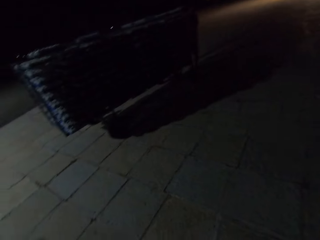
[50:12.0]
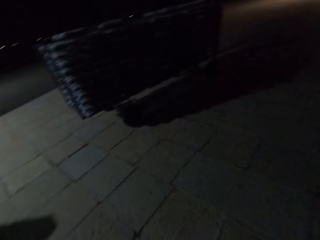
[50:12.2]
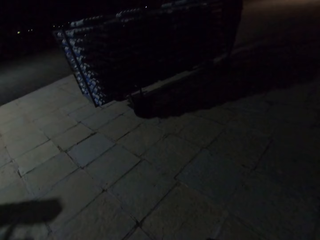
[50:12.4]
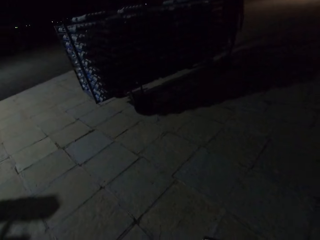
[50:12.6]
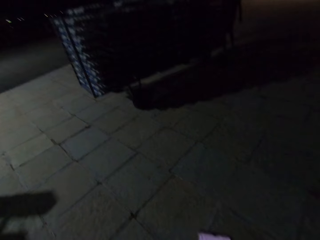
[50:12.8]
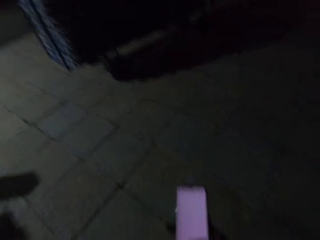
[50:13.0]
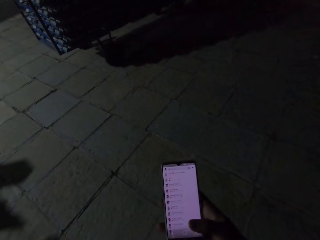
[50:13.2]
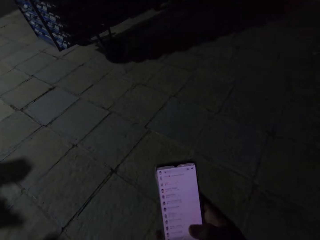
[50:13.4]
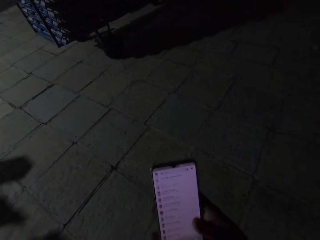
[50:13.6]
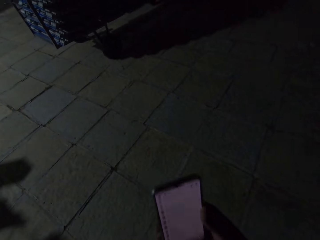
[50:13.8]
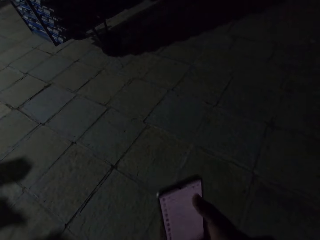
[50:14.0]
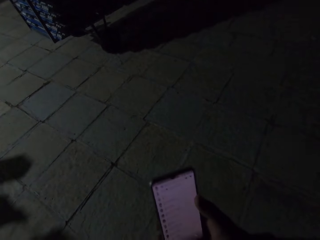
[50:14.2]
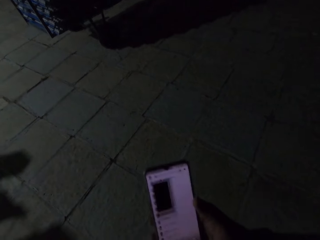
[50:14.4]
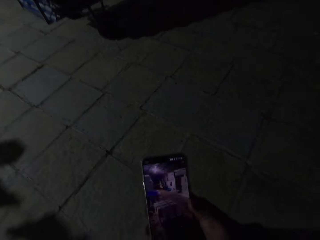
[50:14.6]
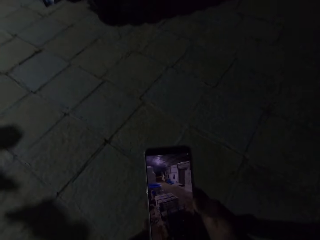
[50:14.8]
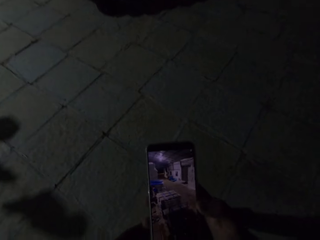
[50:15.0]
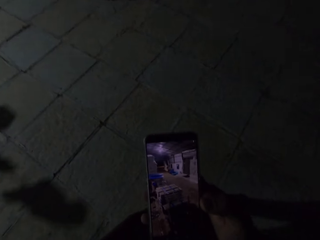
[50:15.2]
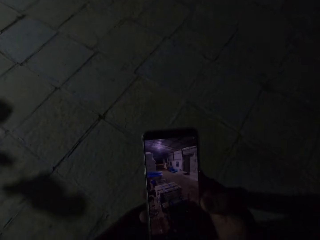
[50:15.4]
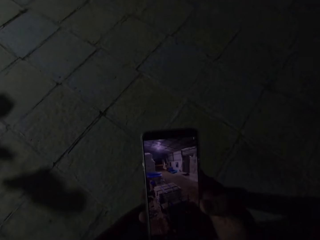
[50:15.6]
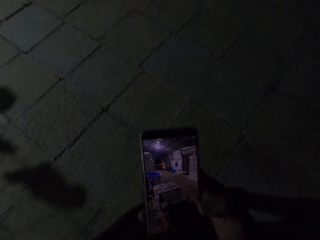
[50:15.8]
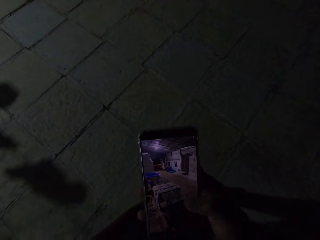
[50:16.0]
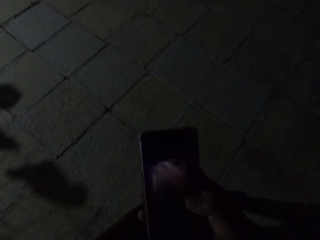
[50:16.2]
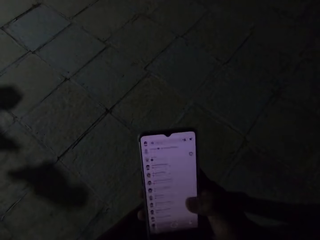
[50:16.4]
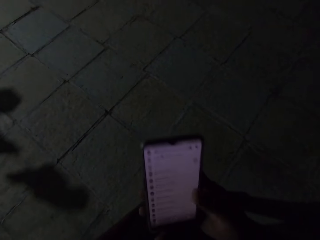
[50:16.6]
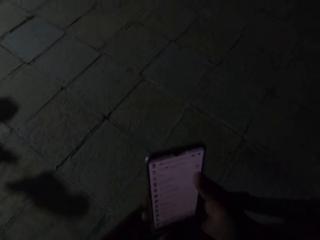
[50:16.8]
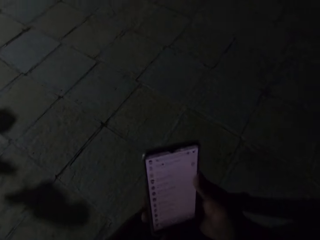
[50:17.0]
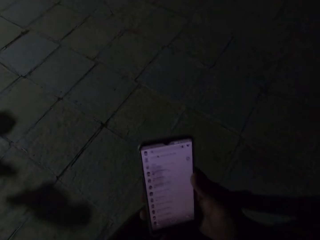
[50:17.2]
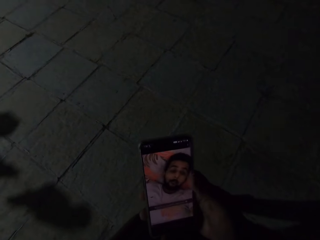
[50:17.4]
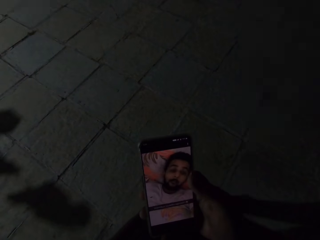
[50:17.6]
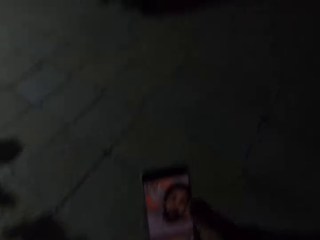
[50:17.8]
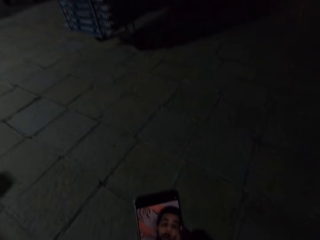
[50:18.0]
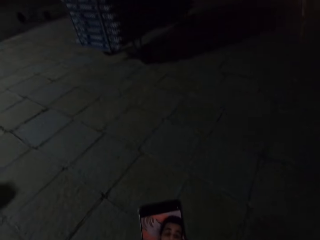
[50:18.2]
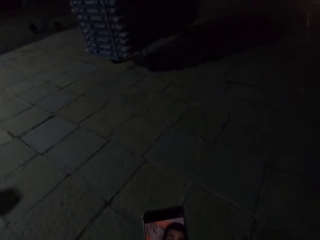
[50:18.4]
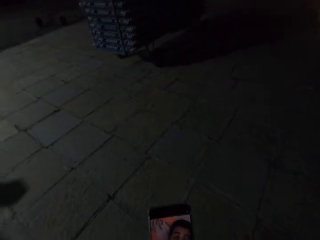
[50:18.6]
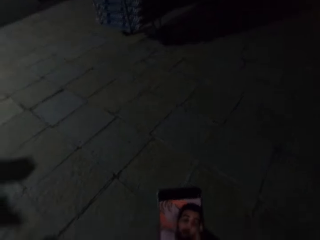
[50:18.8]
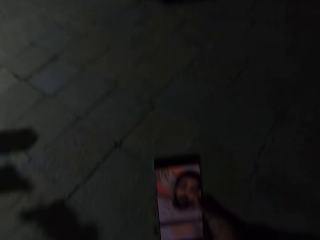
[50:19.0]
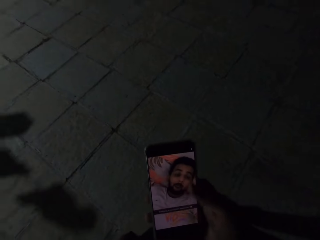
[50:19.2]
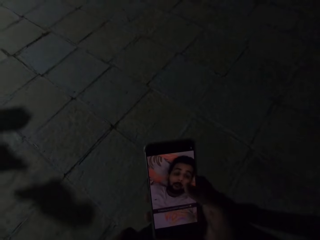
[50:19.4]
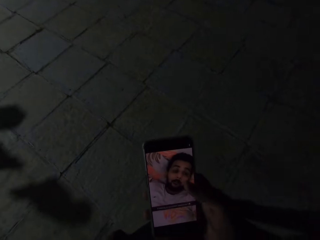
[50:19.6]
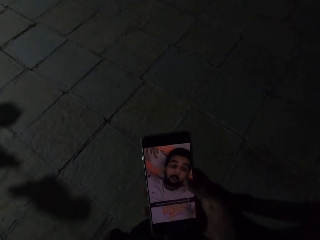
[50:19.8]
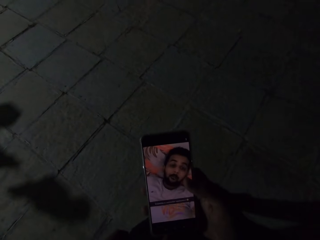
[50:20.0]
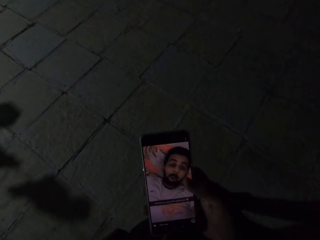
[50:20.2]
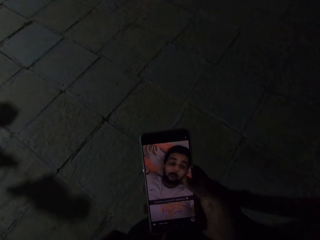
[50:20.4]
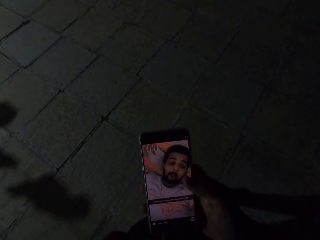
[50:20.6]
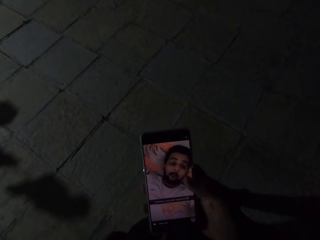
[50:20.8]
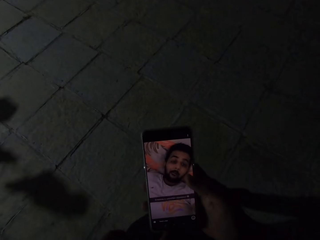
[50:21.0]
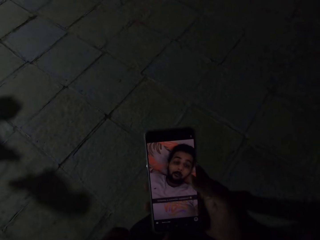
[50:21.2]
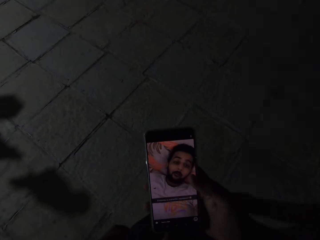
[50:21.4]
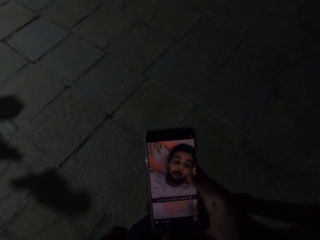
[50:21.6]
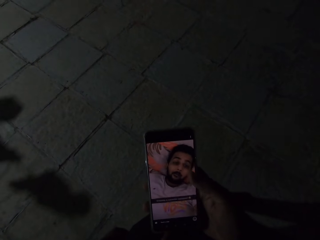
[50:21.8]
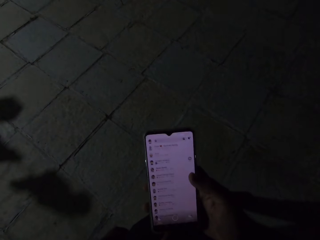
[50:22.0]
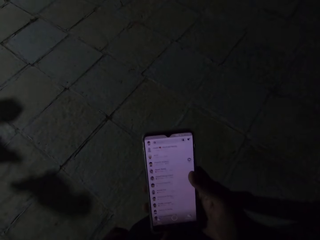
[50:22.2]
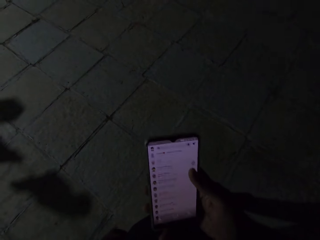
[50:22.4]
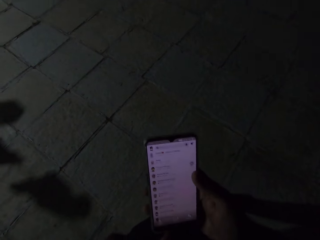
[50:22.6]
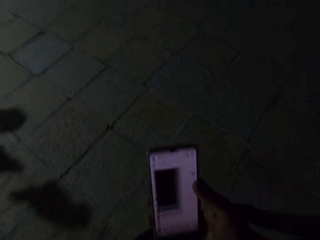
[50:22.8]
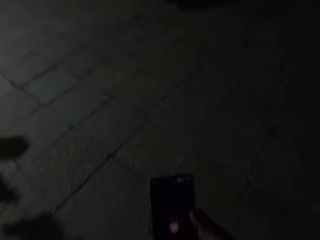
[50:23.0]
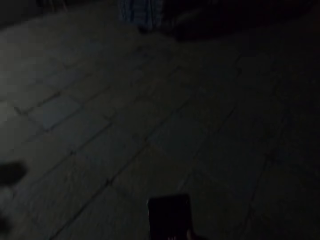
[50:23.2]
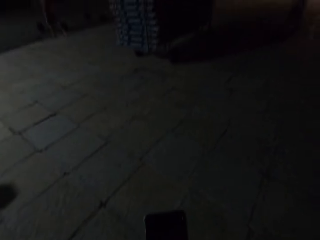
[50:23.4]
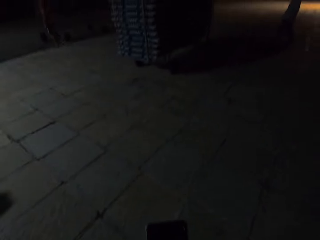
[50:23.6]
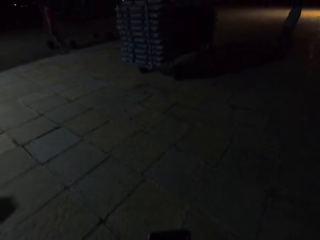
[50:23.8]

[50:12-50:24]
The camera wearer operates the phone.

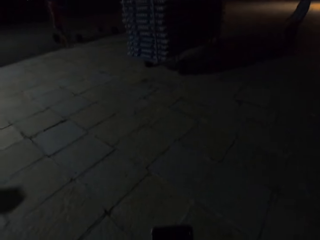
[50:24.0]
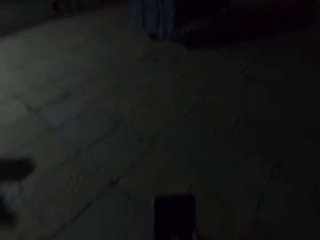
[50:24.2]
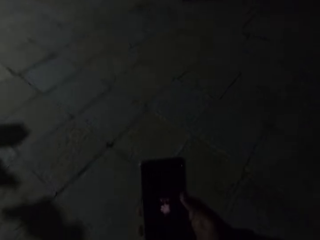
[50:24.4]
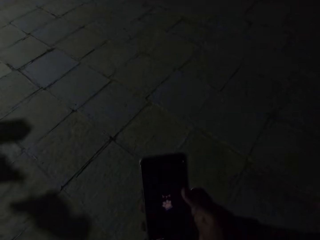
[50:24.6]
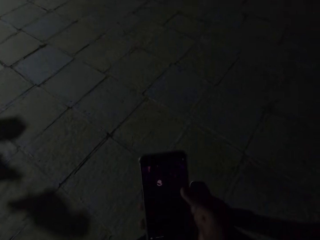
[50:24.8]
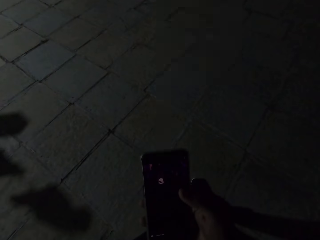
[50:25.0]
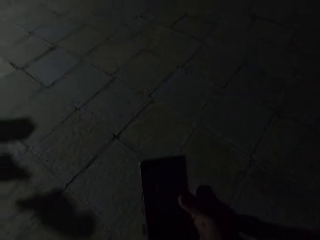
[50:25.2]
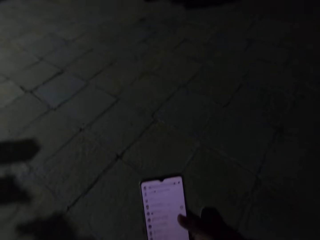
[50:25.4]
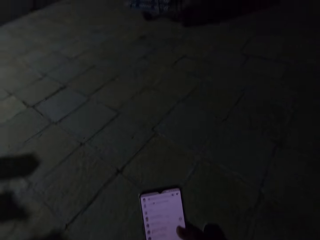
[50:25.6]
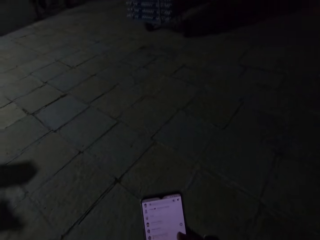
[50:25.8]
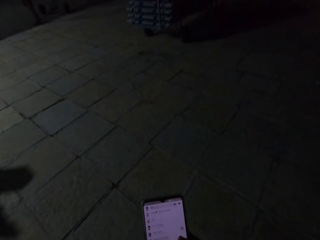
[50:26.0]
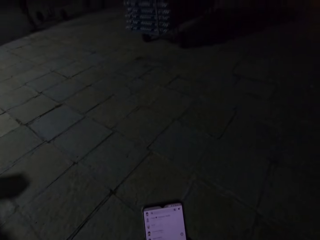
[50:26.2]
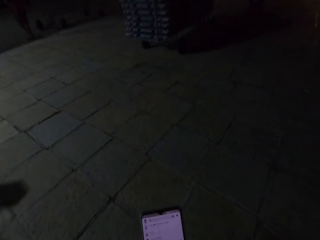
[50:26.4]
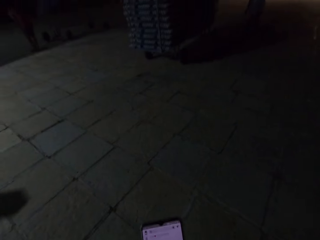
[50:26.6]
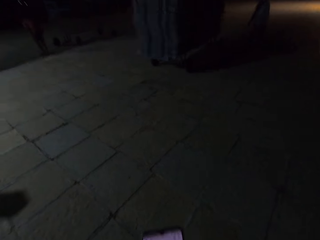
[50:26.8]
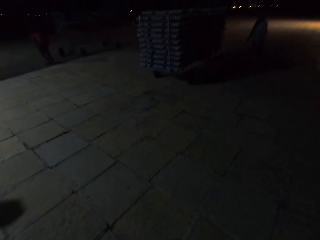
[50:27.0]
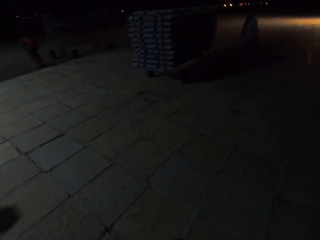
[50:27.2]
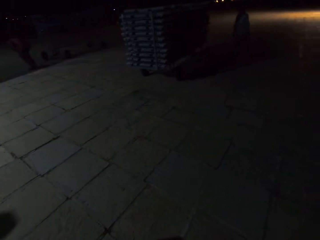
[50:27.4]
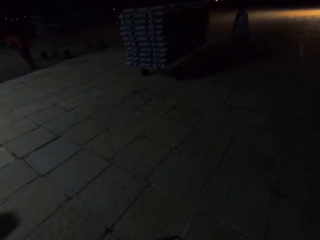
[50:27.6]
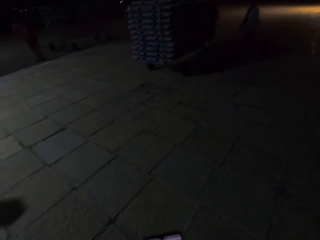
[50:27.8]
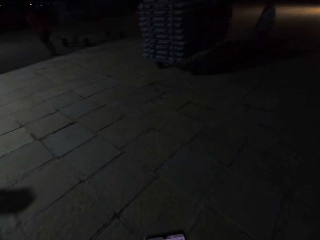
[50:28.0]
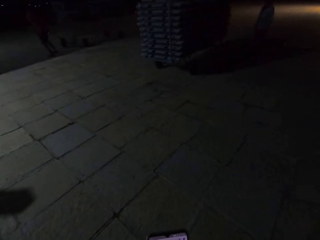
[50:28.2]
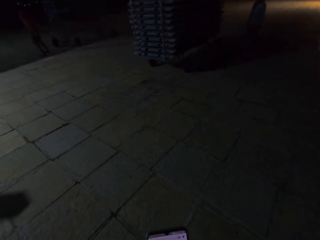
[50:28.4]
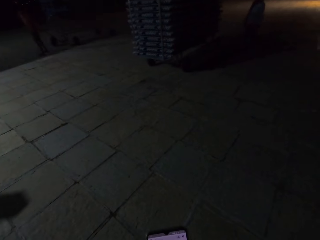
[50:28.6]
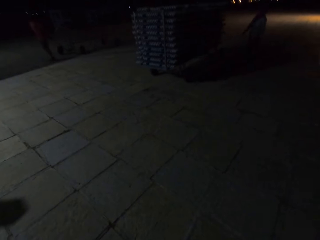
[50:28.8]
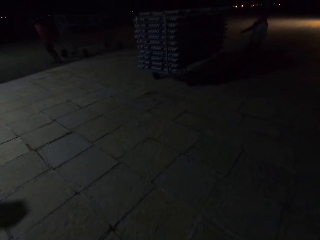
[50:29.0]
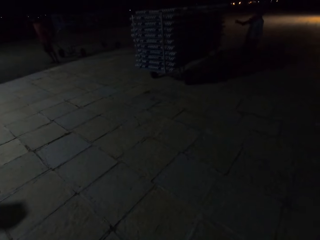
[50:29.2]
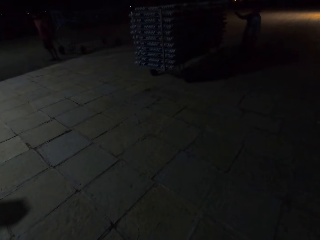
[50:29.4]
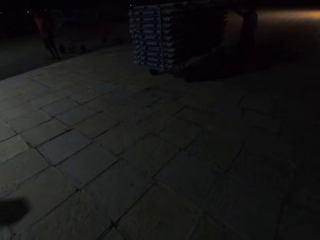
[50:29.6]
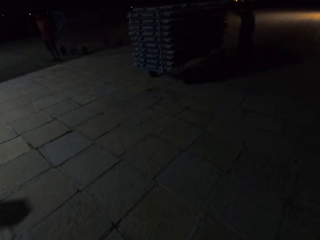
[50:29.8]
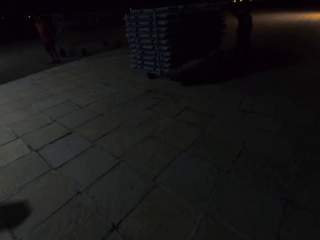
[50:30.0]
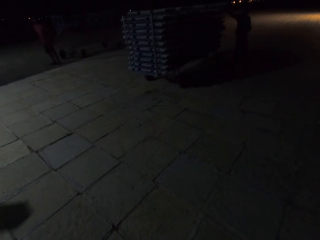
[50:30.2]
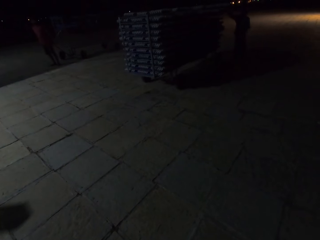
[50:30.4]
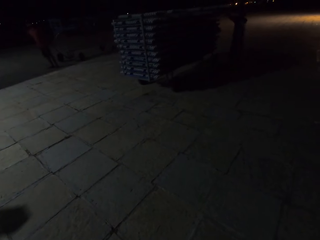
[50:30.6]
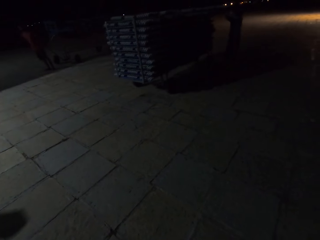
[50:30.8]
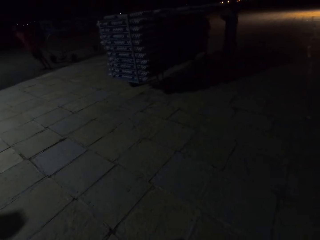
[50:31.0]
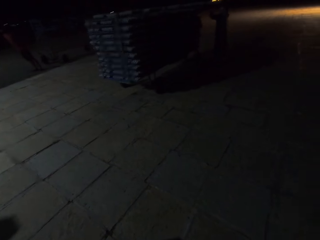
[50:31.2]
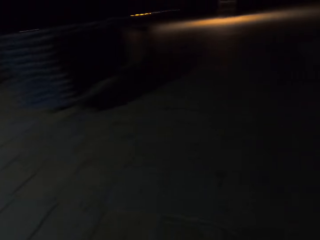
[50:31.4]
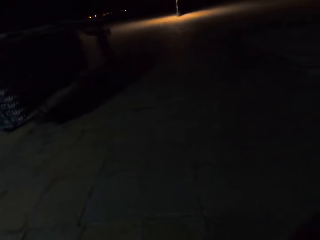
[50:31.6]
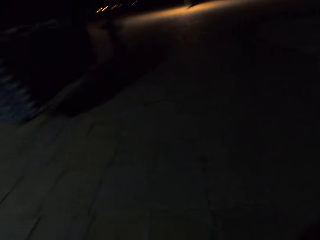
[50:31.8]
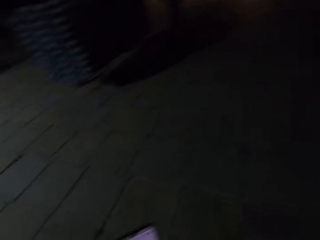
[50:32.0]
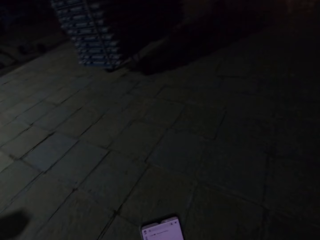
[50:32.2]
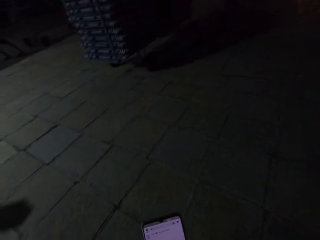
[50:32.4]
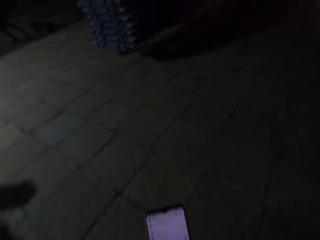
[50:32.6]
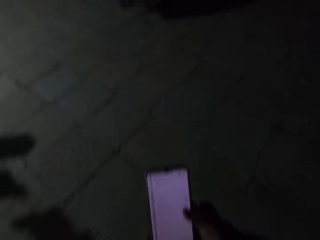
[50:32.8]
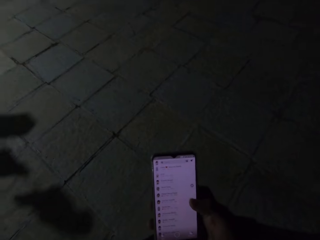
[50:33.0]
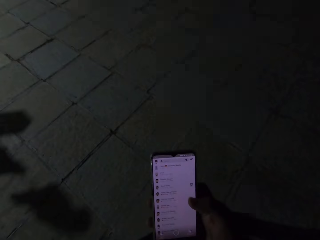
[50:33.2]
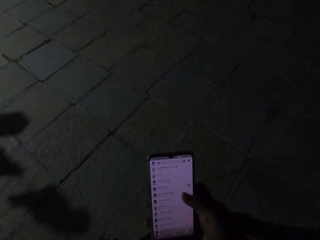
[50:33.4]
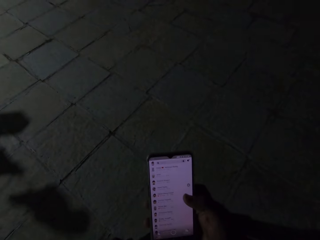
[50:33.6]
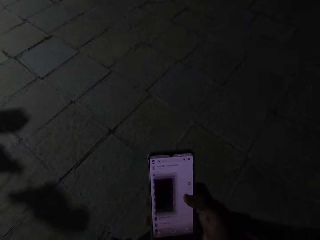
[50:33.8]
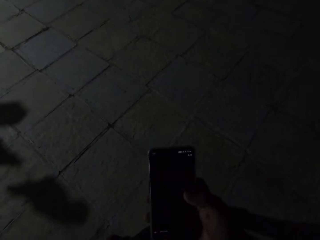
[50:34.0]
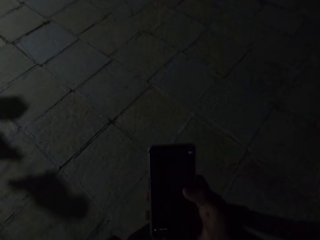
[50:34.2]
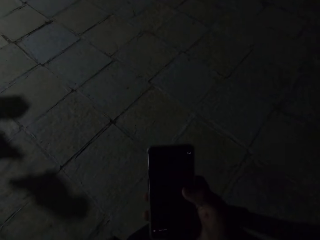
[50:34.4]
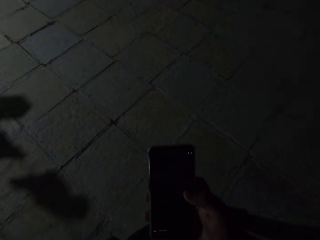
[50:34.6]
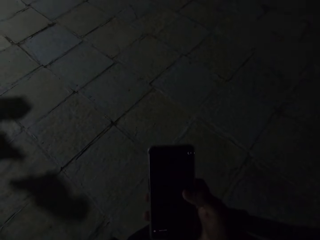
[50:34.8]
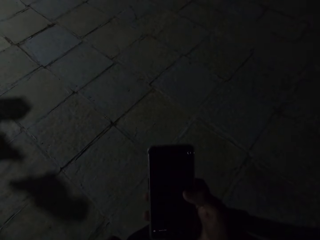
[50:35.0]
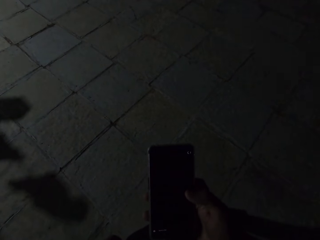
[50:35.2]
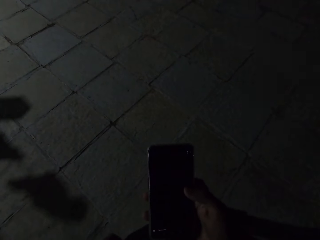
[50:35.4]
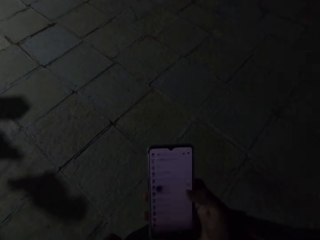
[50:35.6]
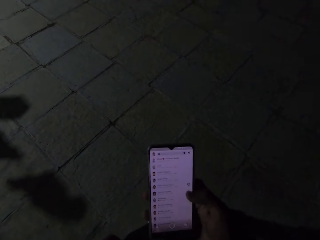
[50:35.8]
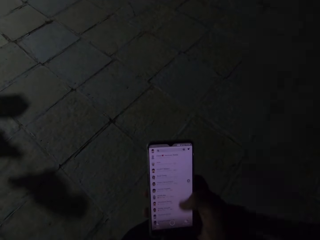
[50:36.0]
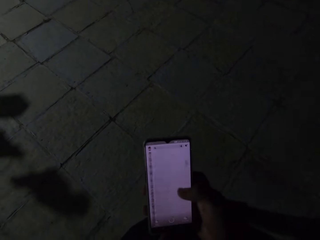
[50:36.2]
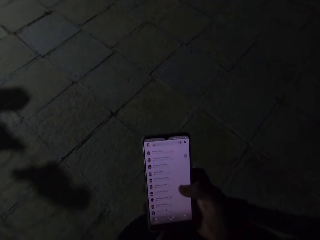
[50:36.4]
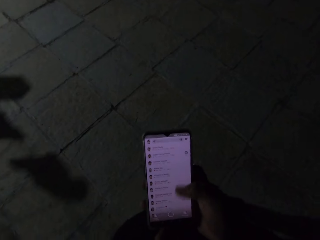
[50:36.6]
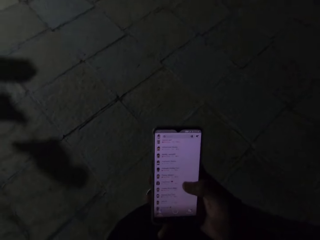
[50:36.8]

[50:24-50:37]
The camera wearer moves the pallet trolley. They operate the phone.
